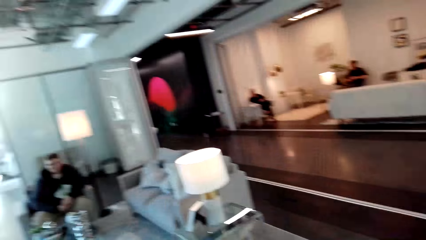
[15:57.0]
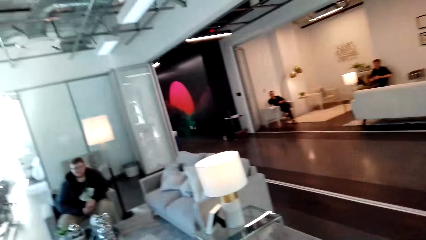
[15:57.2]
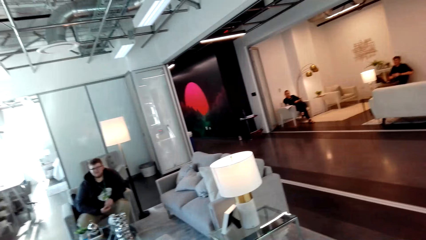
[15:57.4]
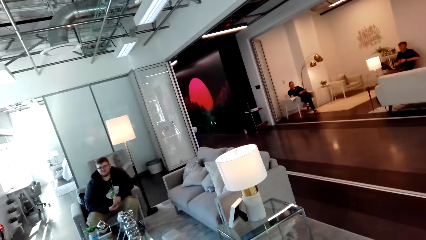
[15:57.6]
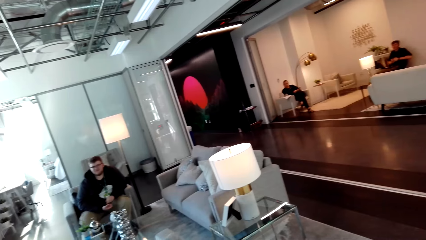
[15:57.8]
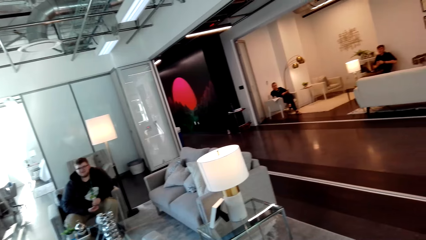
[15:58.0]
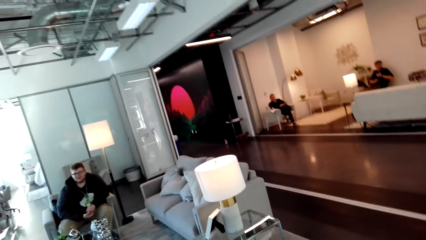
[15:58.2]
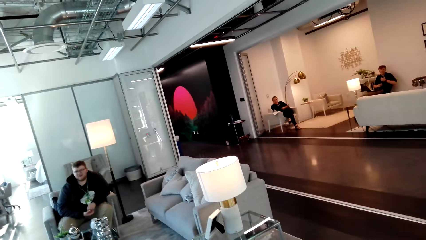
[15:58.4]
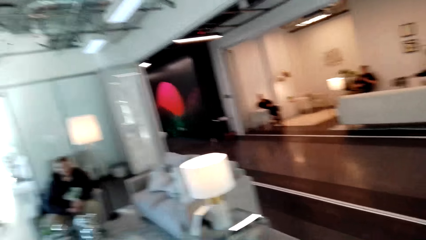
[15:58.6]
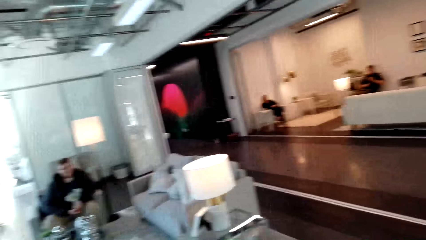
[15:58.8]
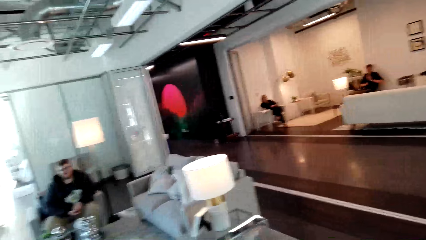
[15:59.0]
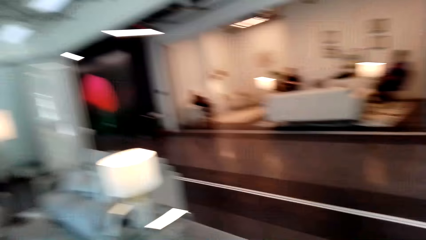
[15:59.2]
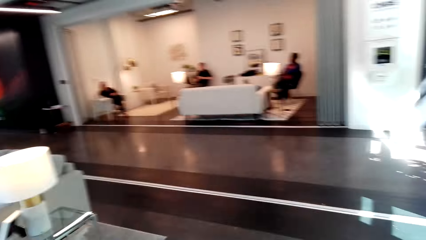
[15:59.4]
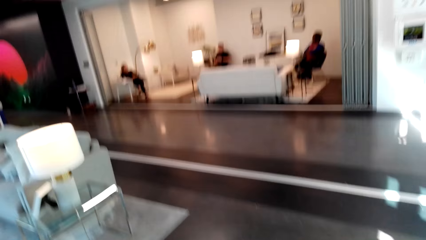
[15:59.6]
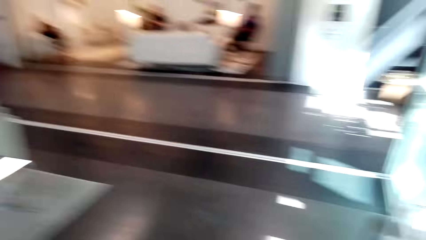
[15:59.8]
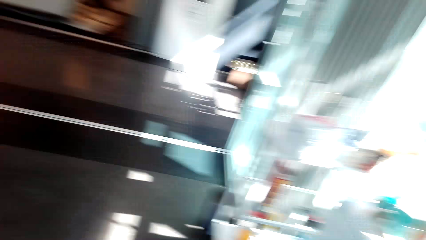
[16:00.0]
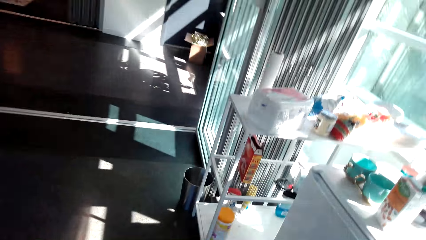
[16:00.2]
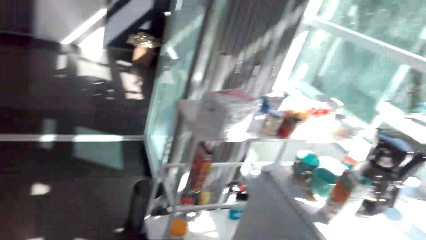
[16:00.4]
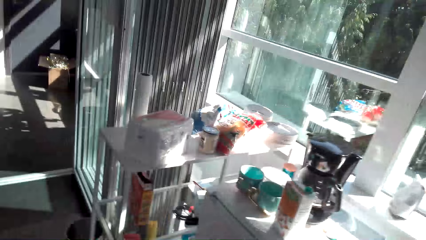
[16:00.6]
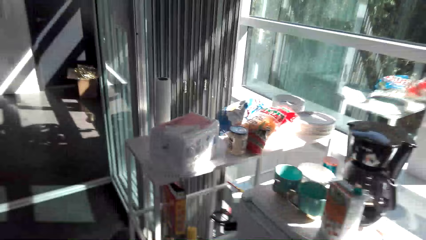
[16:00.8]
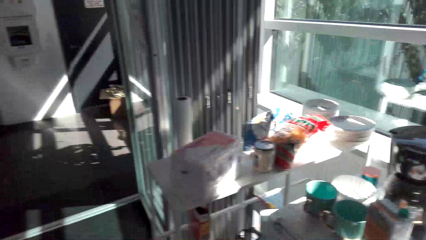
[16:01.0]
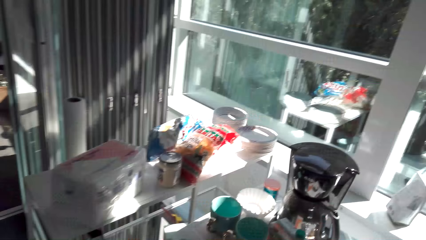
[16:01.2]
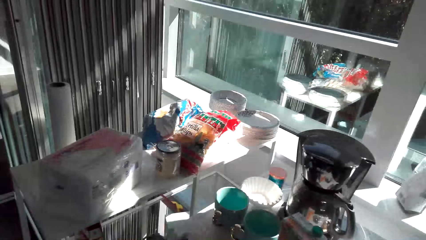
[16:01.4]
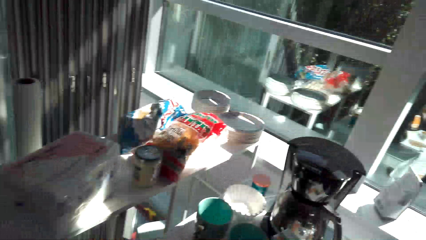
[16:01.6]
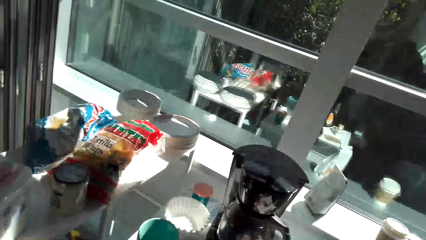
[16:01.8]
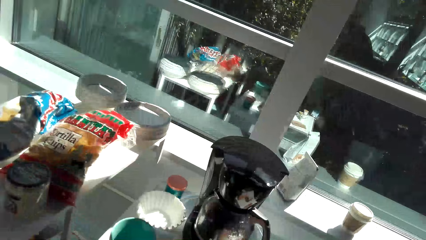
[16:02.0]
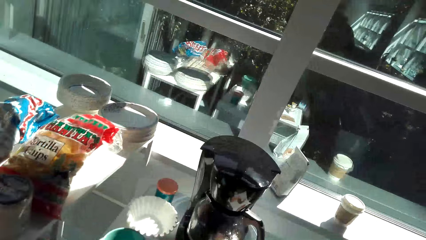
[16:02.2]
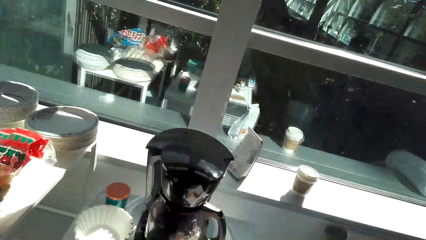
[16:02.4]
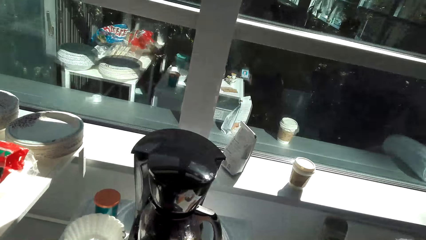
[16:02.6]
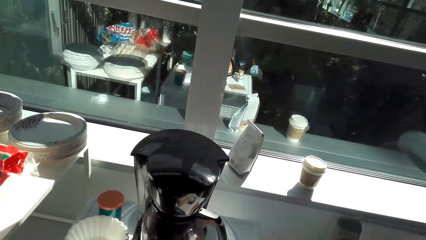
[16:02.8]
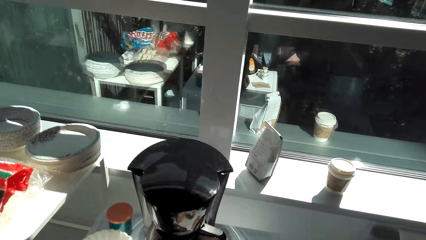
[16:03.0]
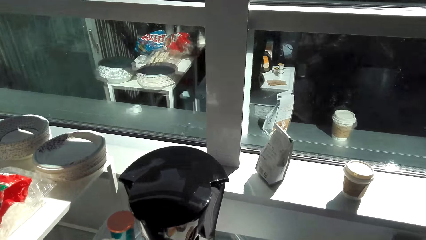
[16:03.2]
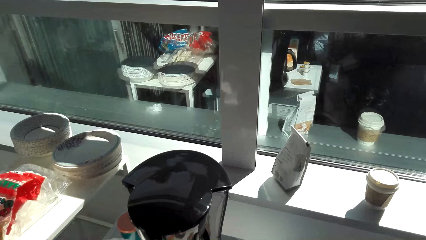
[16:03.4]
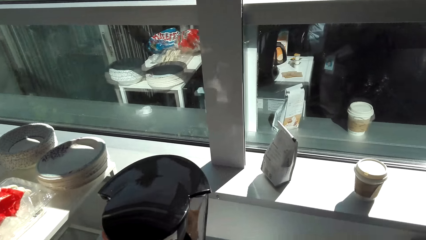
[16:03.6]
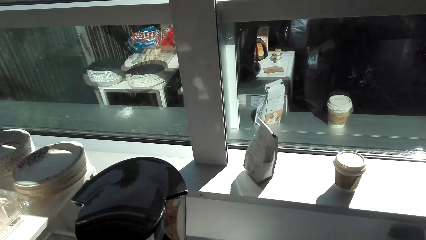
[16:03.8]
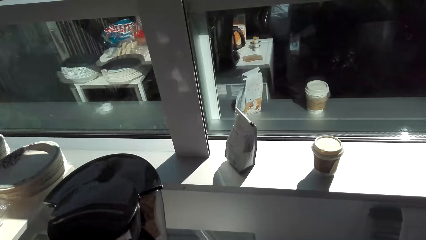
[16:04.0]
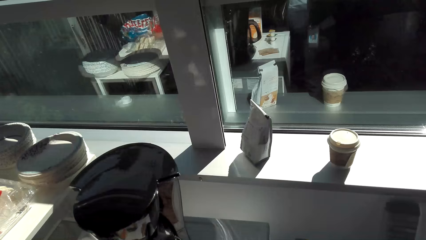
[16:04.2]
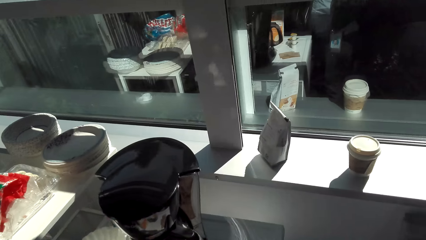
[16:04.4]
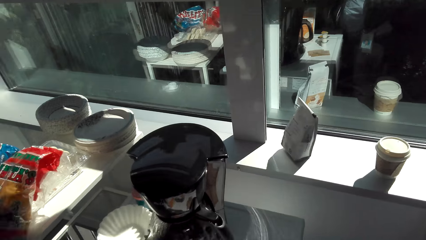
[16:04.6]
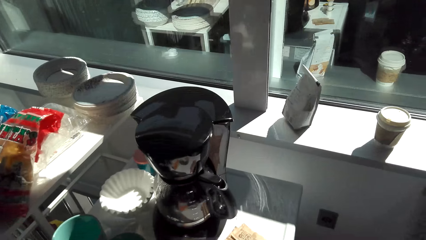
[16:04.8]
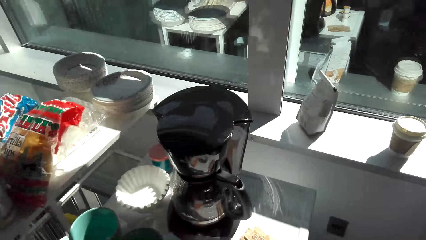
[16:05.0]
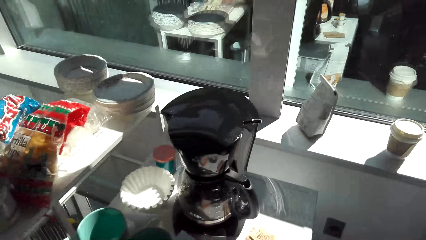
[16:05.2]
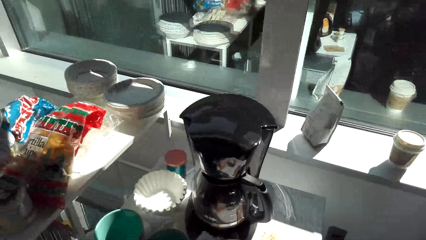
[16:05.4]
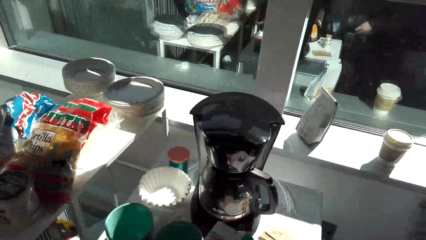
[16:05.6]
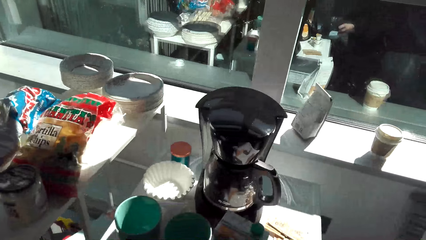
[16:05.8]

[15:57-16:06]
The camera wearer looks at the man. They look around the house.

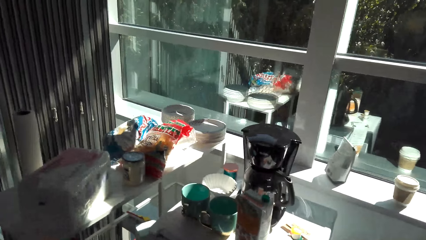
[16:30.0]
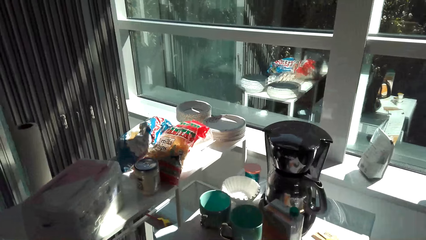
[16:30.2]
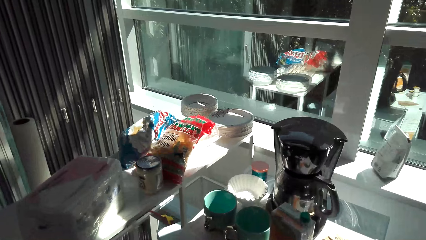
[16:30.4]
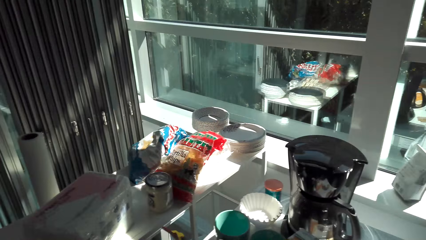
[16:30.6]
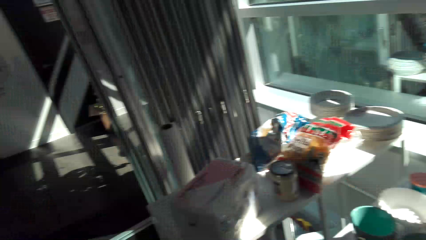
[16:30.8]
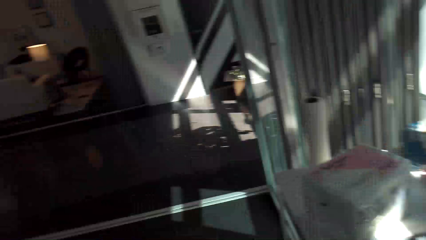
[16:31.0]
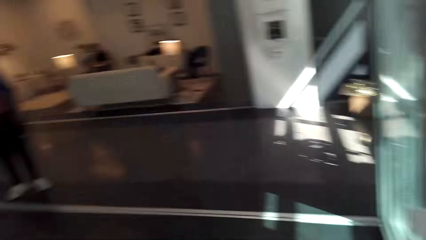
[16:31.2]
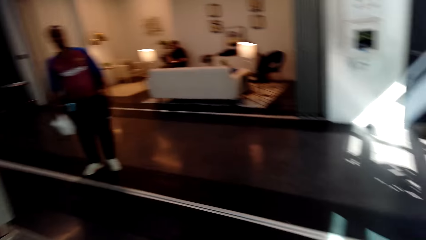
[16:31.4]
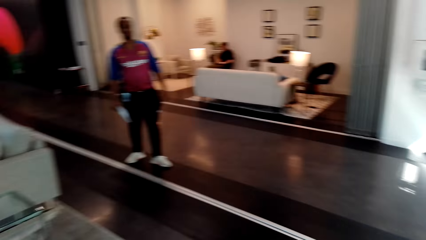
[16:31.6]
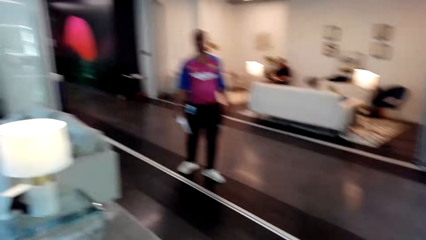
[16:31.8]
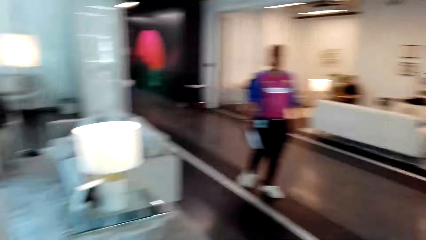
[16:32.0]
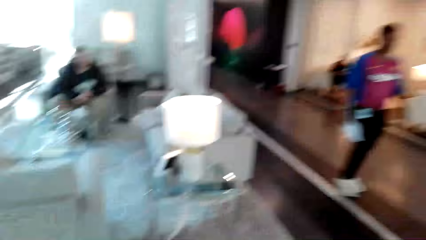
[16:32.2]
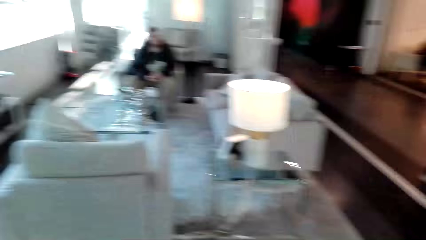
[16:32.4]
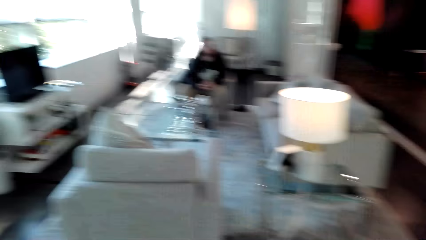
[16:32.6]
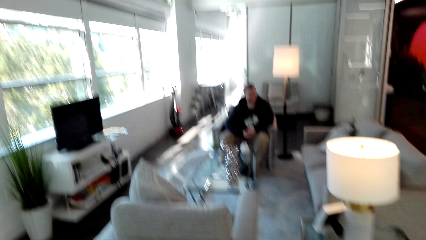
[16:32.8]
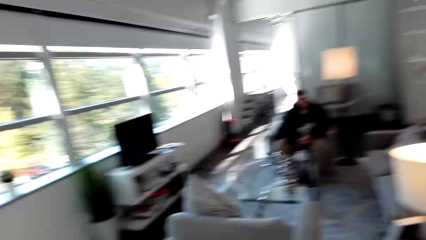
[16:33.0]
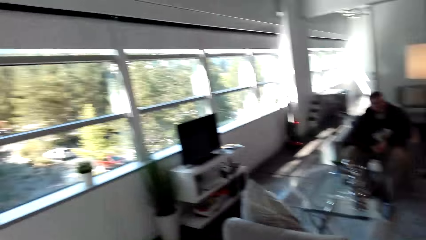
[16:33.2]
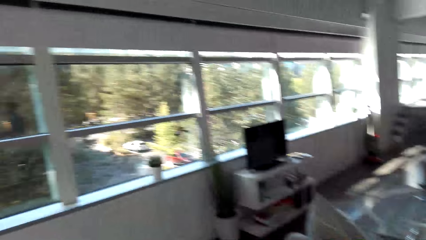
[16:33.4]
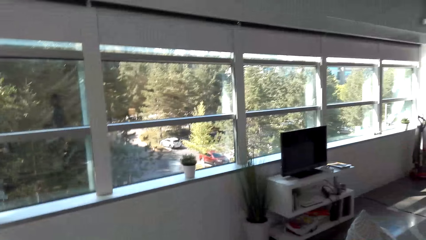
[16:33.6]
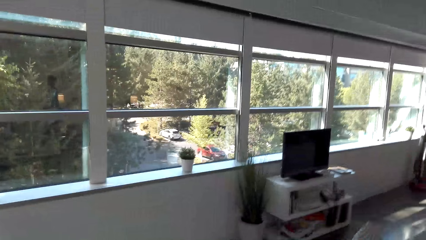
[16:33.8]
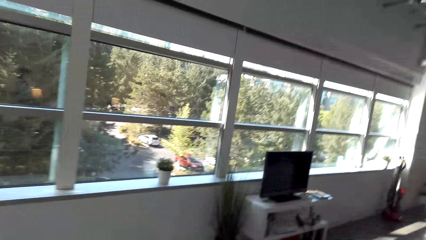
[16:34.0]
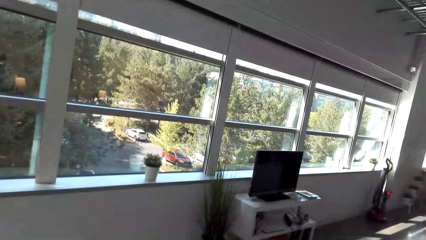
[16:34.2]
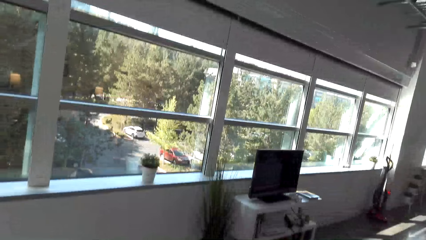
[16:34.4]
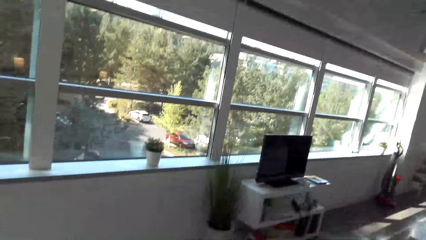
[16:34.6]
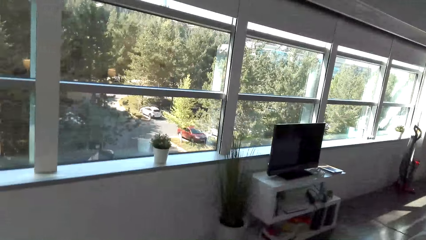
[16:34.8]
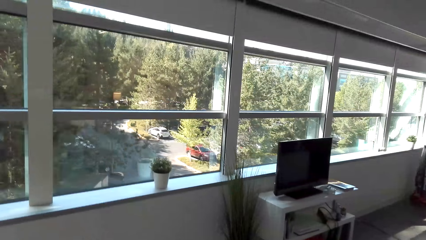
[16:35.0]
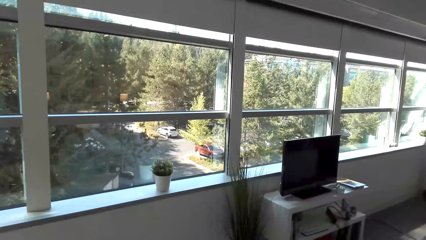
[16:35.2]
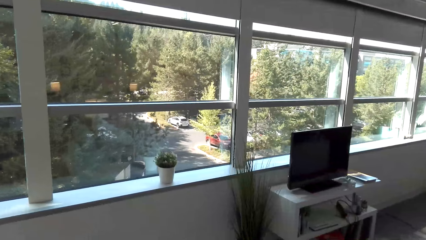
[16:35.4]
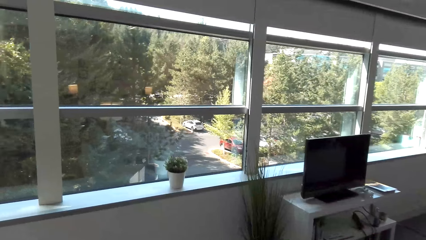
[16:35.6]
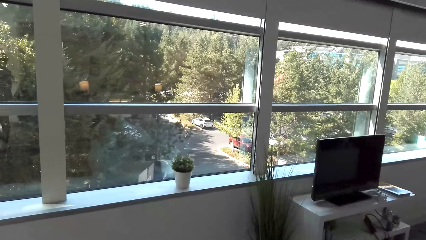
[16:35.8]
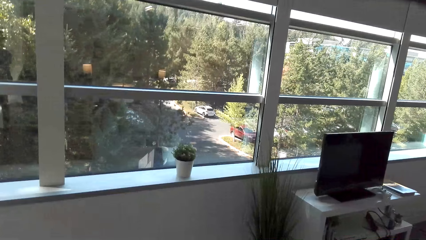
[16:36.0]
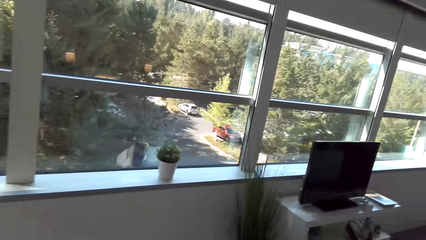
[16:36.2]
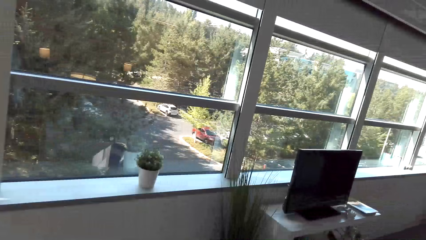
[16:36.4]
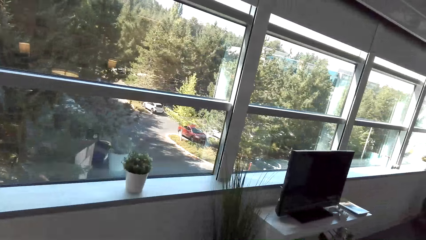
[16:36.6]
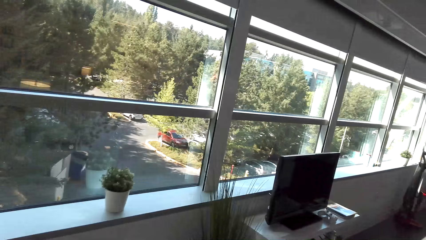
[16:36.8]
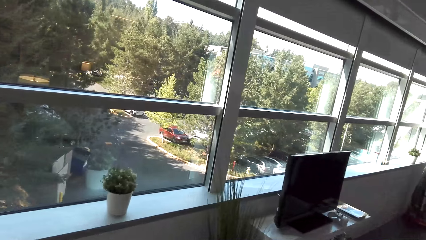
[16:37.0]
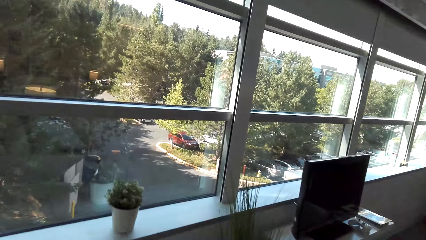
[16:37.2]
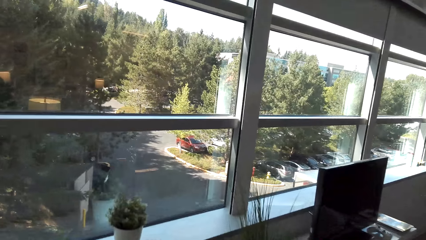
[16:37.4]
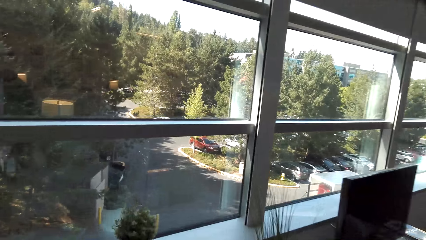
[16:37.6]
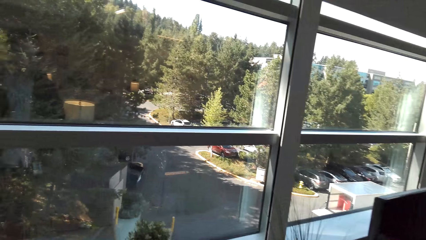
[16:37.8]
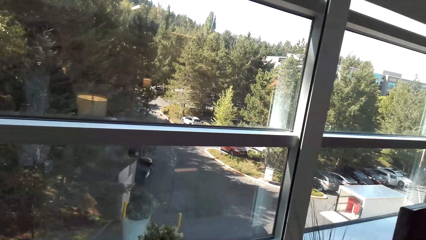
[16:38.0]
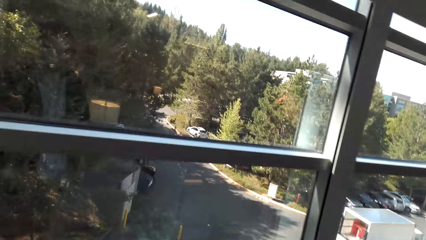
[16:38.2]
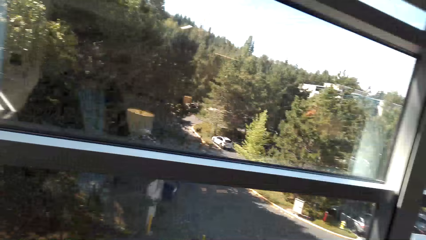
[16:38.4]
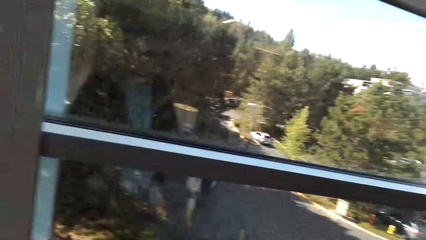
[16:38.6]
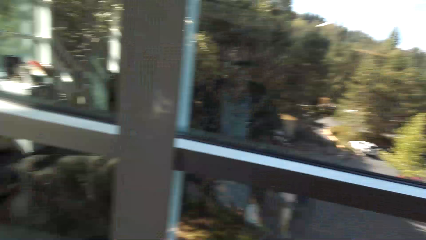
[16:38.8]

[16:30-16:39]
Another man walks. The camera wearer looks around.
